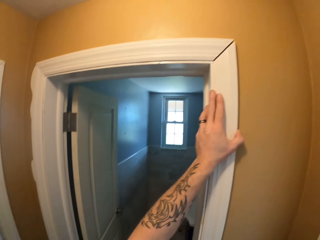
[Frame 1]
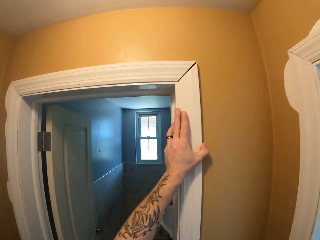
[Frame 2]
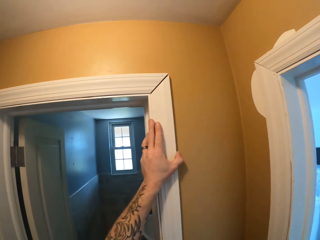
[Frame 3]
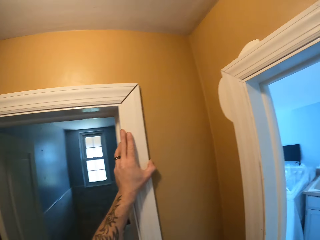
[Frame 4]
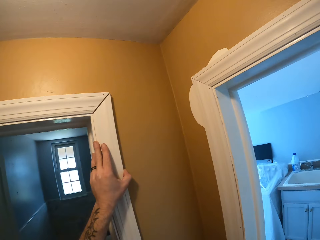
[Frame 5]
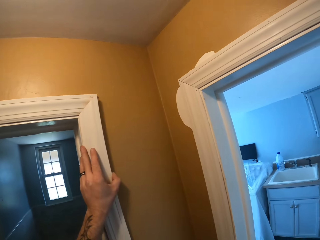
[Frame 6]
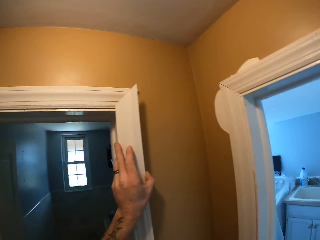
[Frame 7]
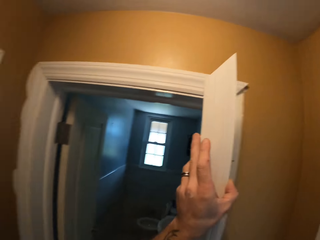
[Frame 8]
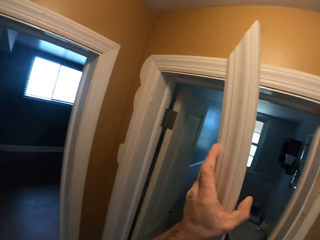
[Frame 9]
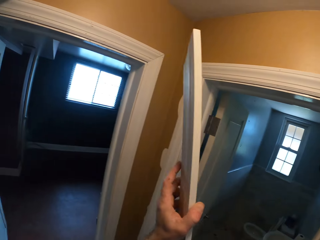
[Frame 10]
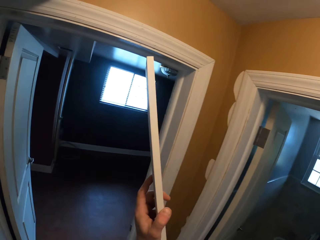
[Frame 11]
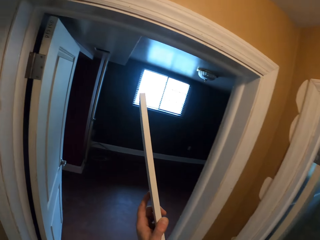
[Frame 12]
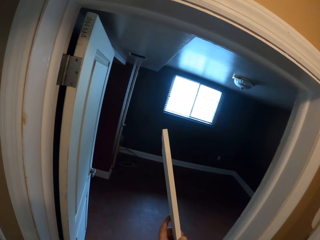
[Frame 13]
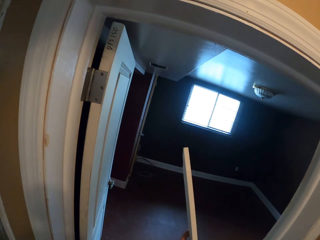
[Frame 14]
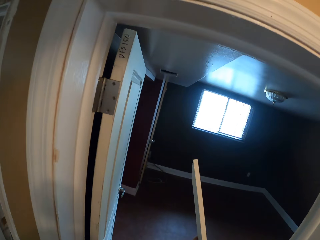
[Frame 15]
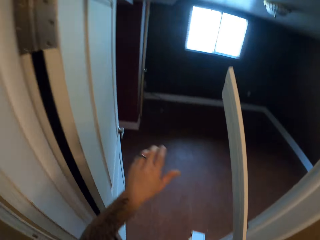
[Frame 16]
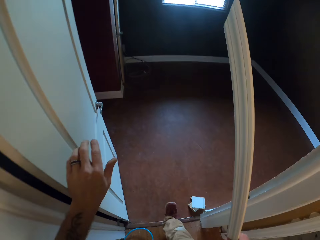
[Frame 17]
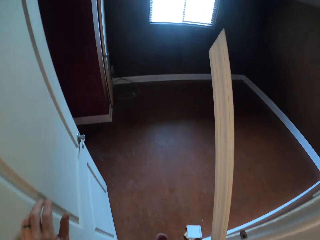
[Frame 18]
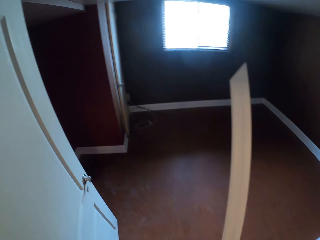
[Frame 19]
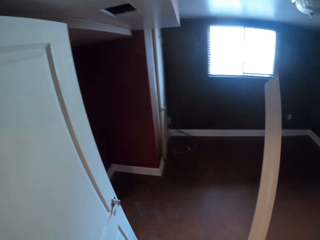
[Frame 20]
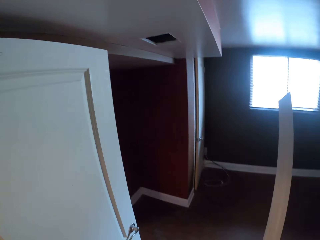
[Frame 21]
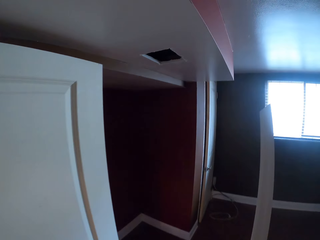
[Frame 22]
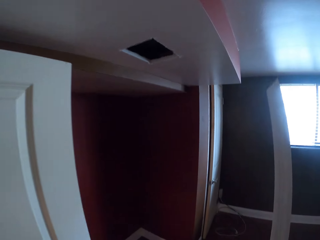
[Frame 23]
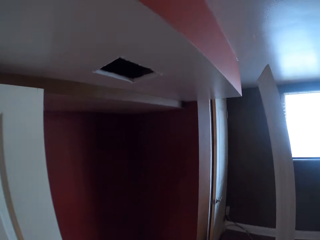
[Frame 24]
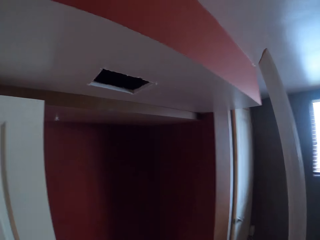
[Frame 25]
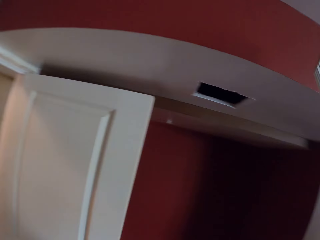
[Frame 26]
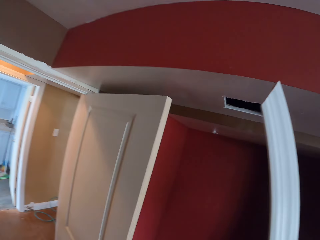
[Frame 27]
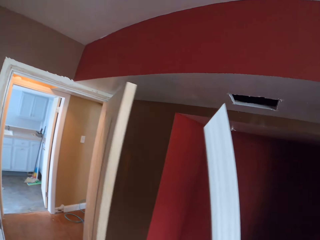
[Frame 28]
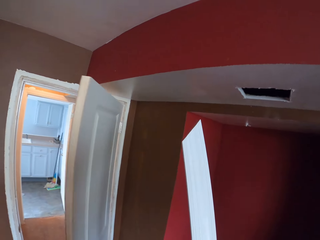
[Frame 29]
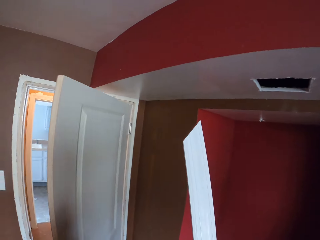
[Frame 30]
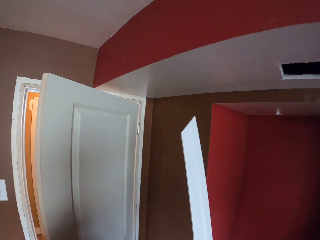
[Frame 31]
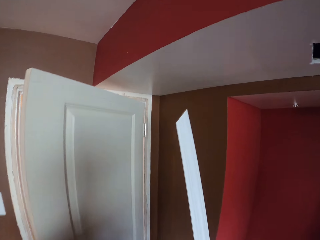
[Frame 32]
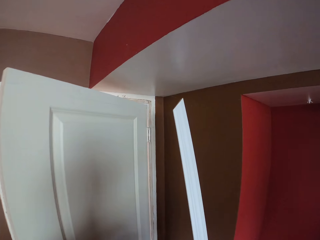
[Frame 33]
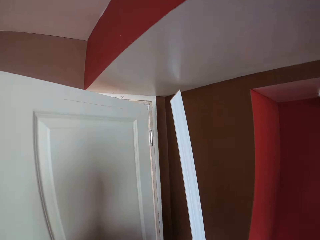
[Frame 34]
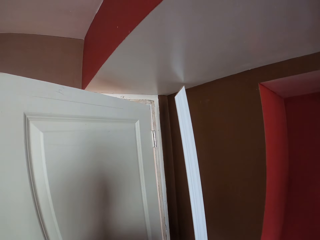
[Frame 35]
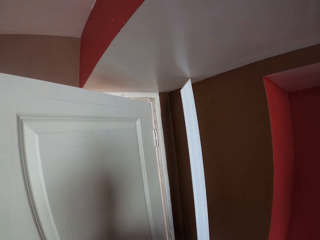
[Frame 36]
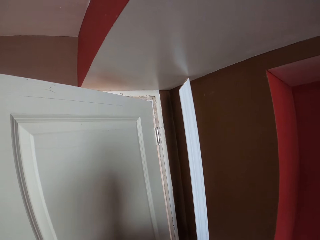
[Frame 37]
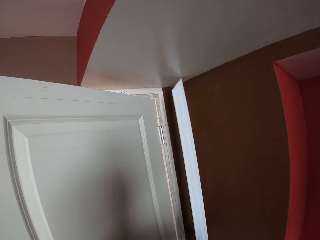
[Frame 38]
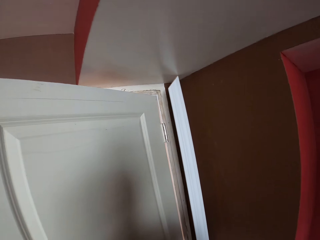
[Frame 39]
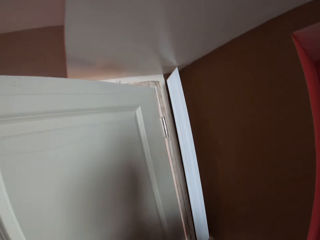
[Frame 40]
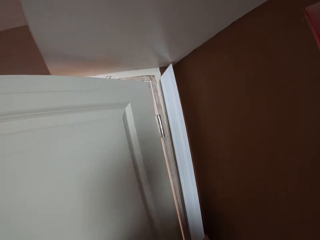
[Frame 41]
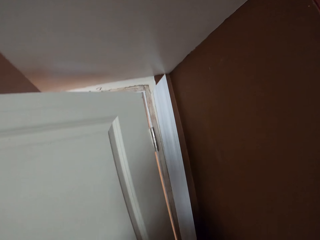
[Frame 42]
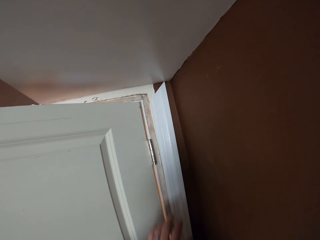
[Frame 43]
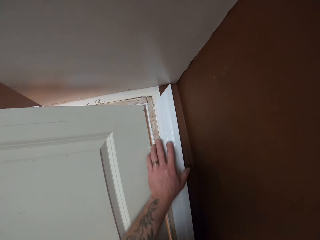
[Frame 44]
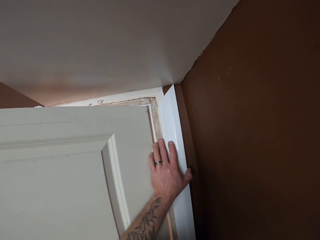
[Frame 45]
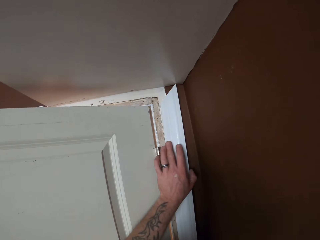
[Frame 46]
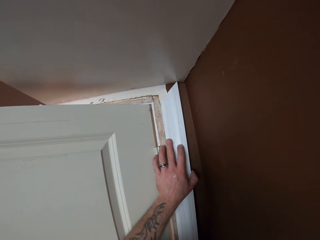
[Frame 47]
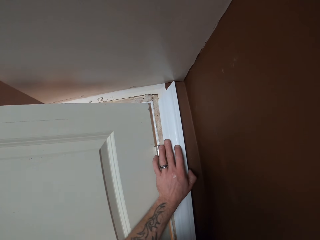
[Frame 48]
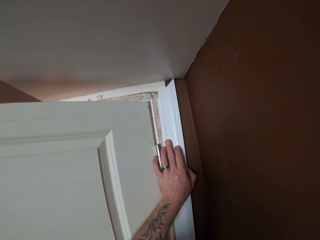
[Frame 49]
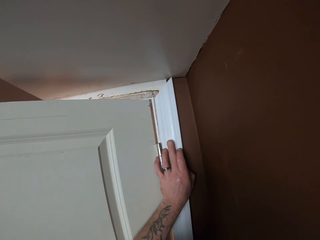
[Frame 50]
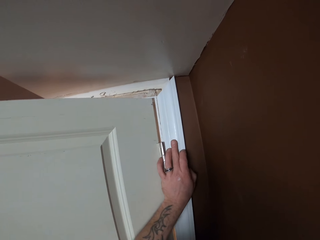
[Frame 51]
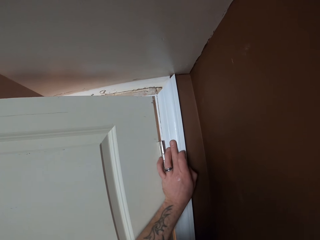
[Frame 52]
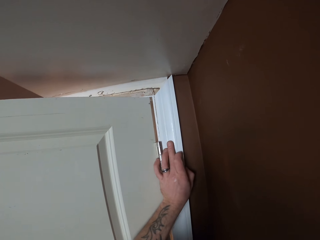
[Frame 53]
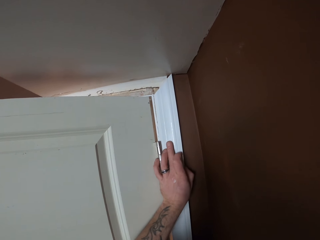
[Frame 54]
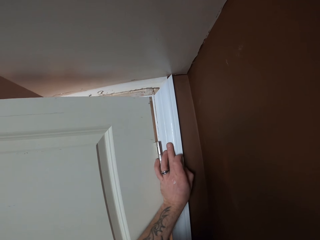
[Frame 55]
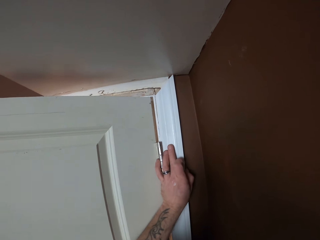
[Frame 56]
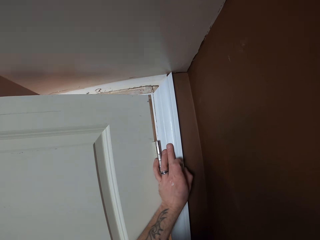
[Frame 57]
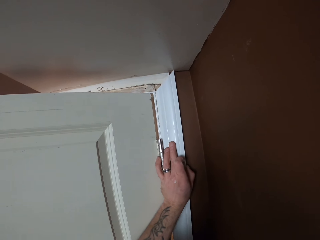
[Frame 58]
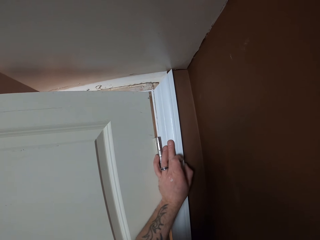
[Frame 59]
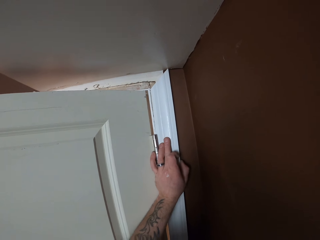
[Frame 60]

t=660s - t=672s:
The camera wearer walks around the room. They close a door. They put the piece of wood against the wall, on the door frame.

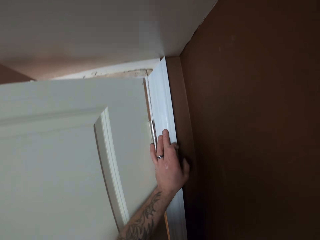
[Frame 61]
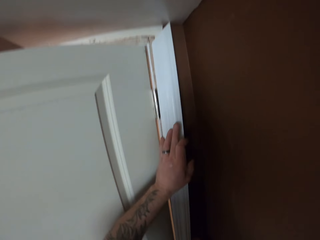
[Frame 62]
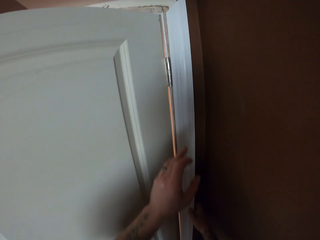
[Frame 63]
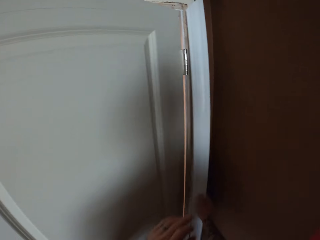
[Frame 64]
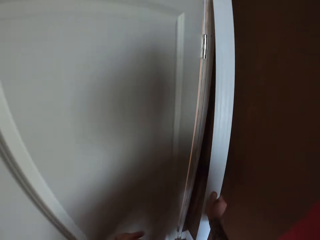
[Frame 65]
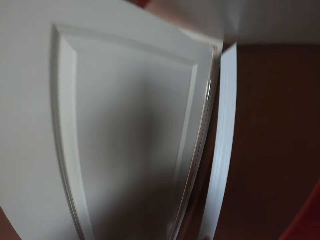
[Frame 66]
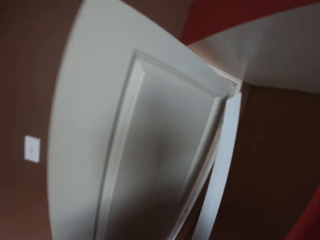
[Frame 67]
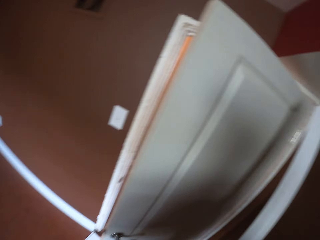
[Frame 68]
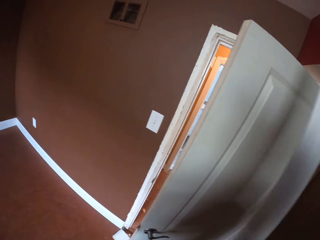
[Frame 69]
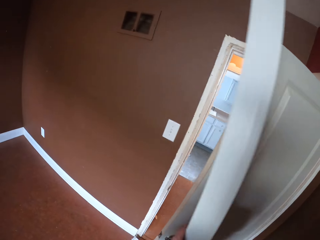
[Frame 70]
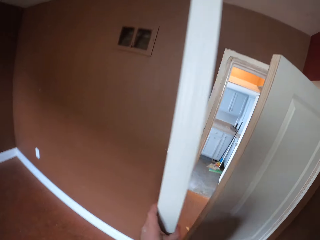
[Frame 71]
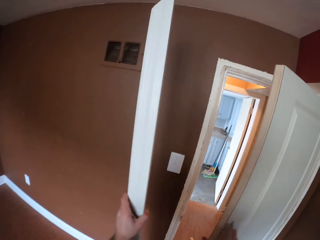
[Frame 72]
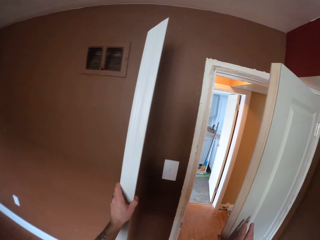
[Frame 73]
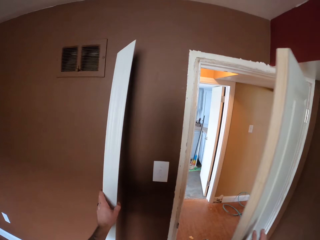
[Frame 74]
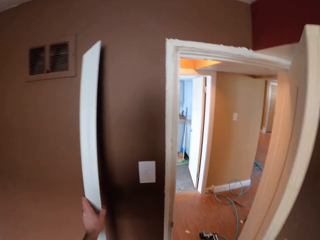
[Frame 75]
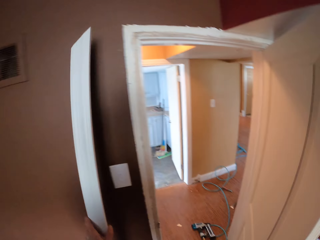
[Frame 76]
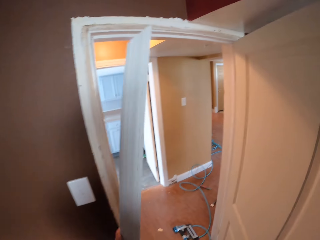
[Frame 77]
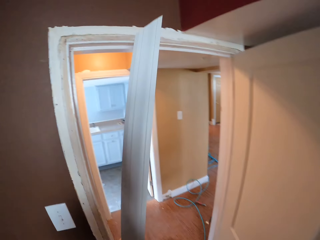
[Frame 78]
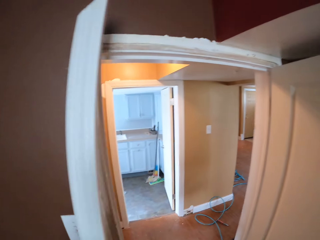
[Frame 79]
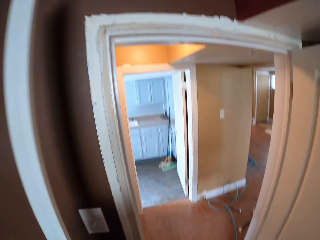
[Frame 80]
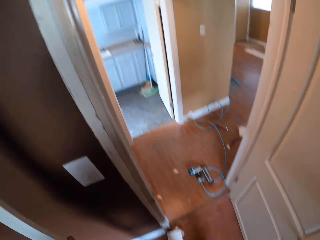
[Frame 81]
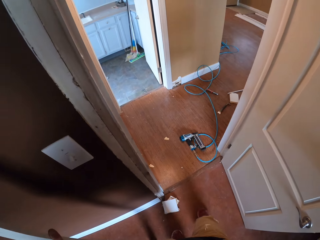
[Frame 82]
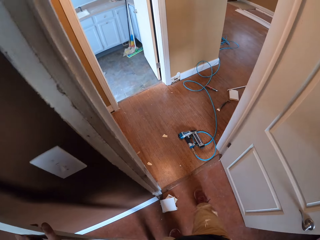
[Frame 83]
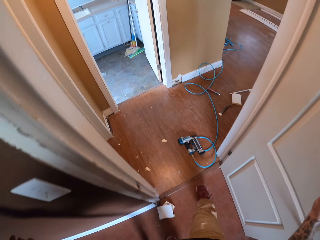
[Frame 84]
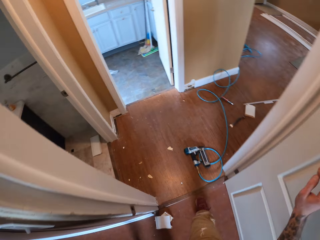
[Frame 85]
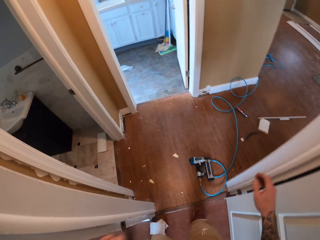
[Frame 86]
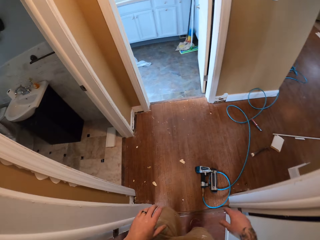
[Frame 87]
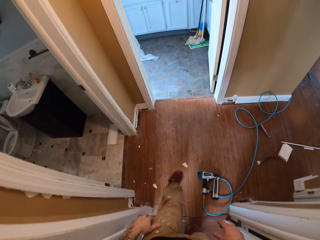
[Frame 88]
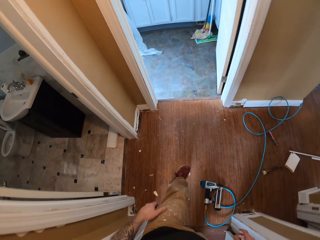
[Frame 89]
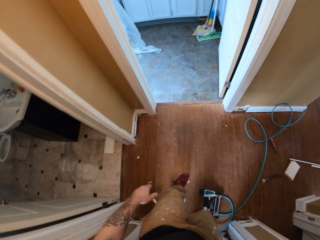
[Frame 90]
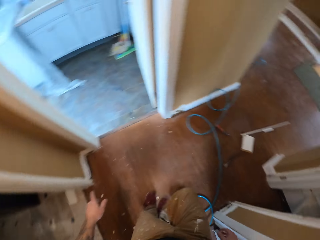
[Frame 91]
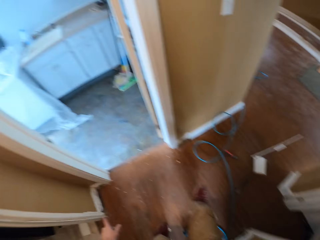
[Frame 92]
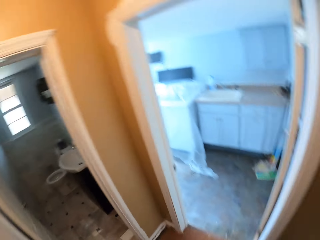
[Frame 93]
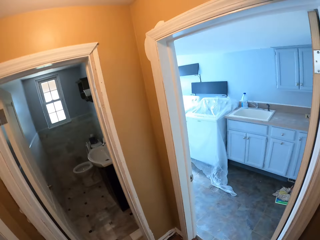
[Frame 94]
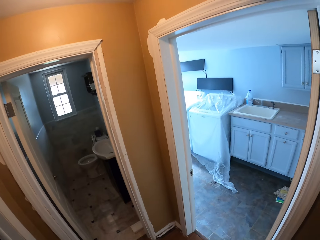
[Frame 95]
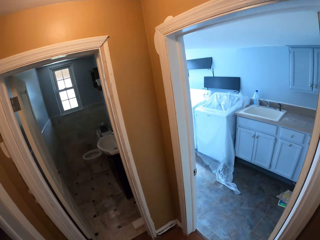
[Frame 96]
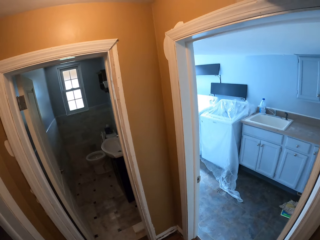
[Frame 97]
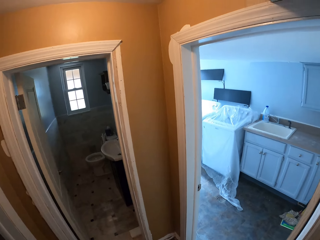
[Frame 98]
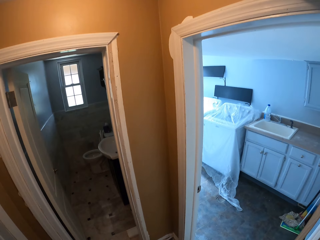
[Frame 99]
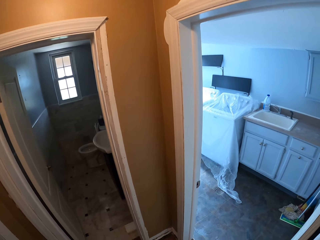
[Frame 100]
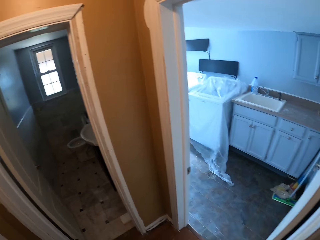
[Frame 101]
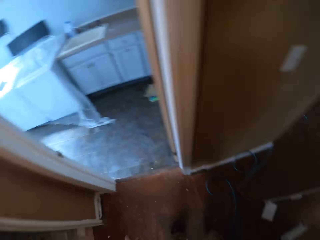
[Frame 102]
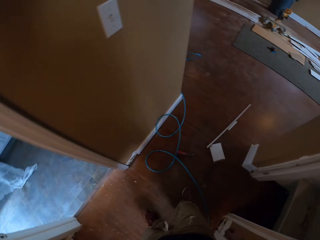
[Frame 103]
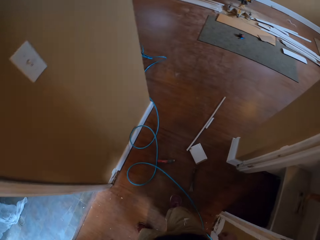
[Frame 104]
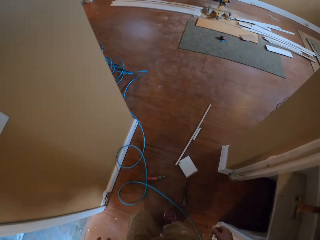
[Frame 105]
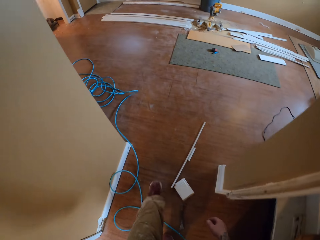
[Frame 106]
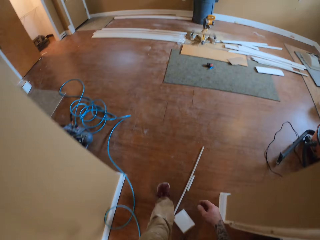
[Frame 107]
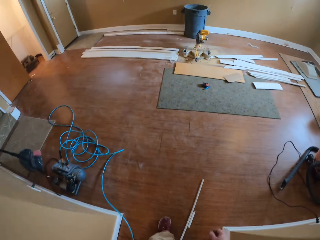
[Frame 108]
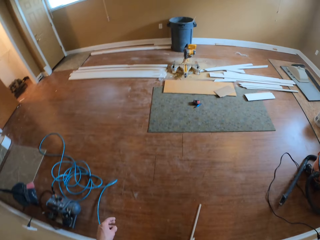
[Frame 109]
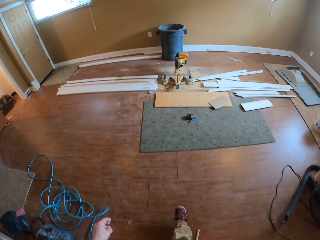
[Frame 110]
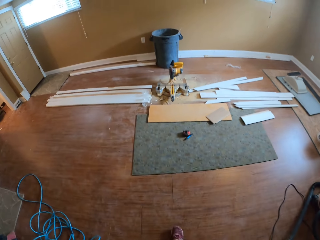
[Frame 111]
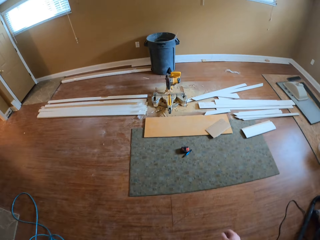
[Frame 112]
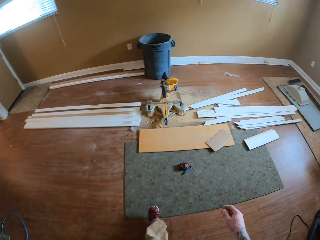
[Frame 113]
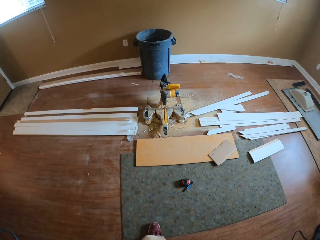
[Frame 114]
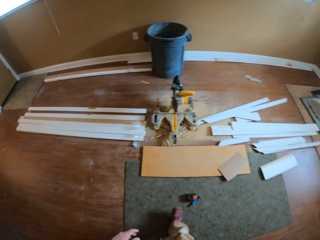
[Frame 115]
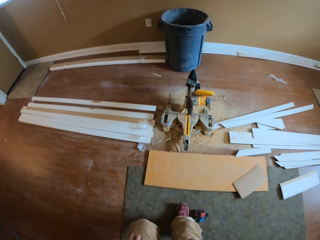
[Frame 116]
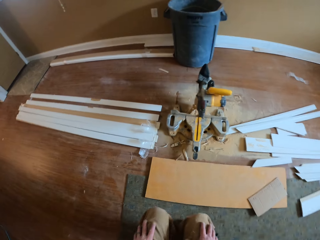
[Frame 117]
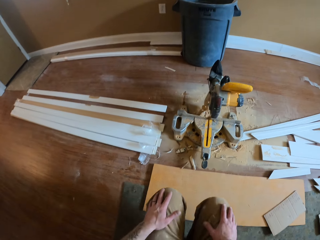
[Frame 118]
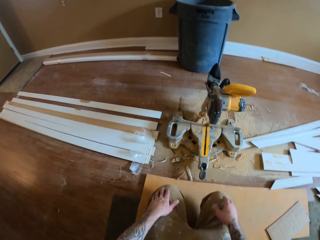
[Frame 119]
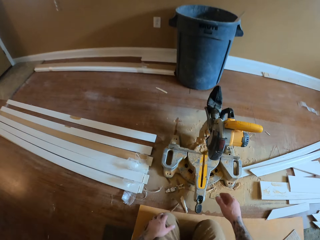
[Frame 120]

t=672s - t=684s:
The camera wearer walks around the room. They open the door. They rest the wood on the wall.
